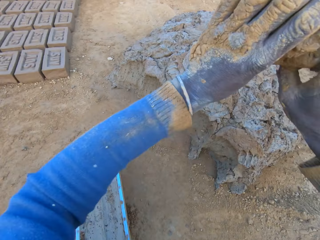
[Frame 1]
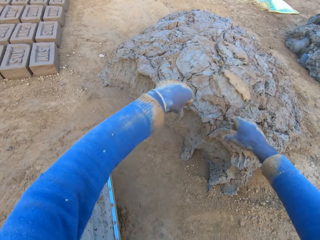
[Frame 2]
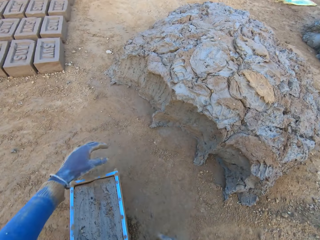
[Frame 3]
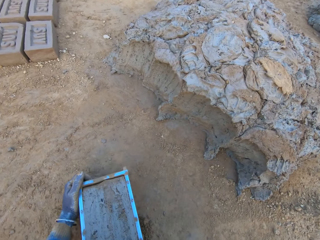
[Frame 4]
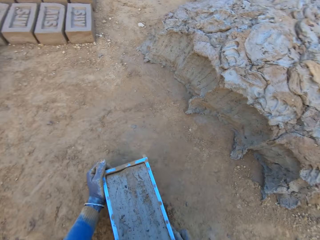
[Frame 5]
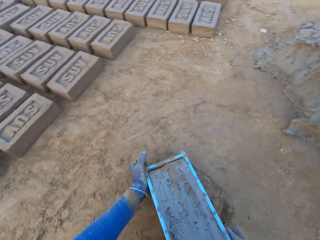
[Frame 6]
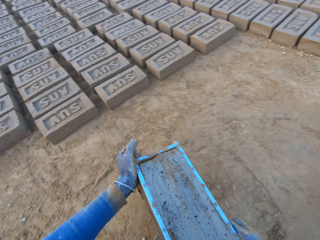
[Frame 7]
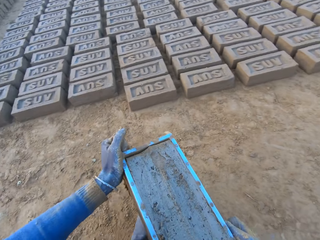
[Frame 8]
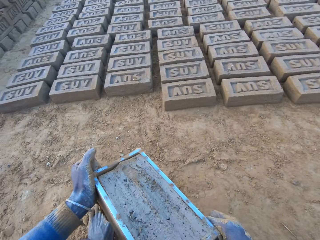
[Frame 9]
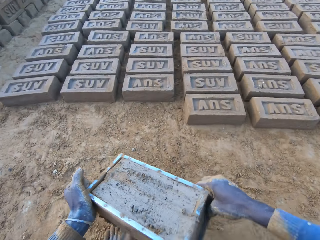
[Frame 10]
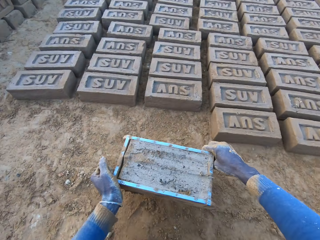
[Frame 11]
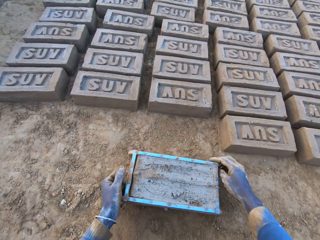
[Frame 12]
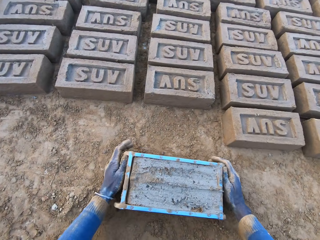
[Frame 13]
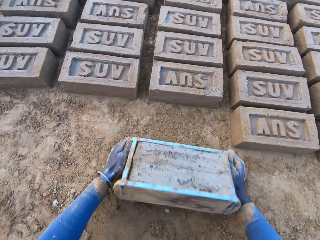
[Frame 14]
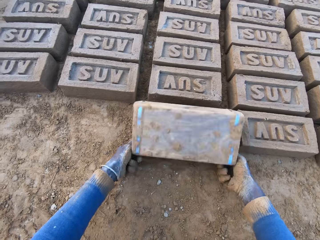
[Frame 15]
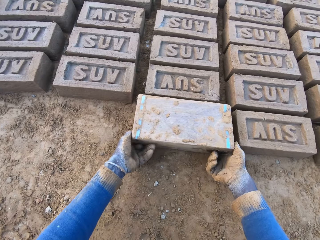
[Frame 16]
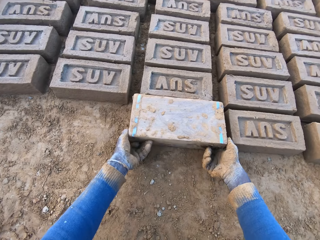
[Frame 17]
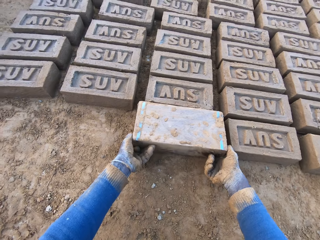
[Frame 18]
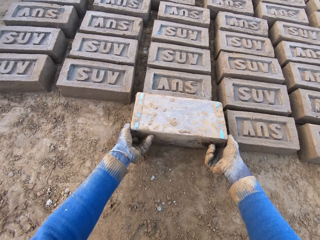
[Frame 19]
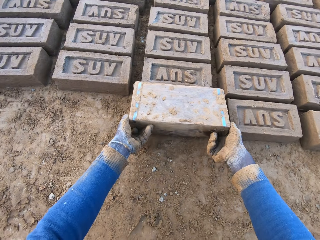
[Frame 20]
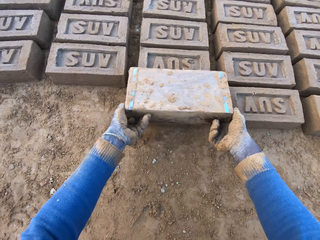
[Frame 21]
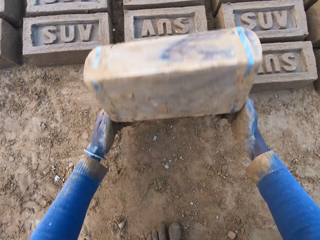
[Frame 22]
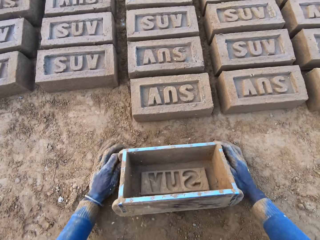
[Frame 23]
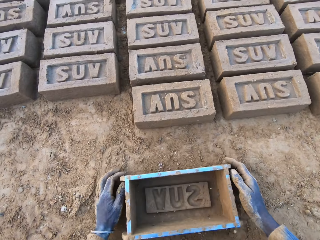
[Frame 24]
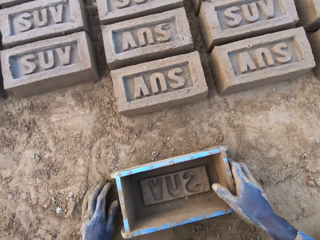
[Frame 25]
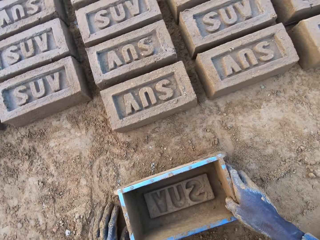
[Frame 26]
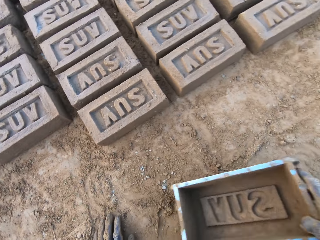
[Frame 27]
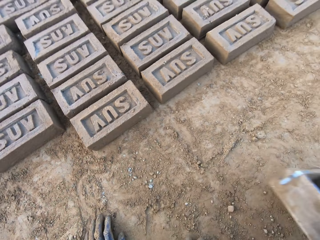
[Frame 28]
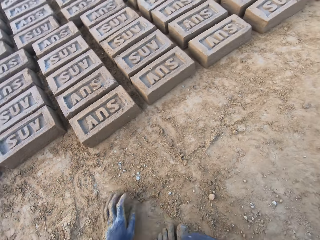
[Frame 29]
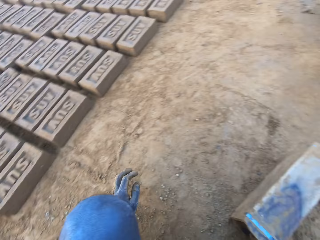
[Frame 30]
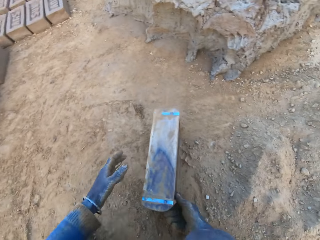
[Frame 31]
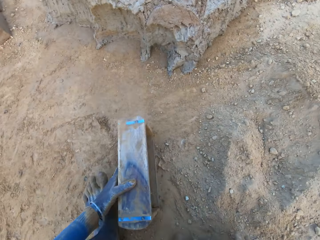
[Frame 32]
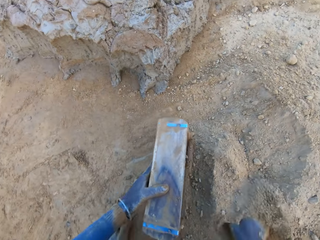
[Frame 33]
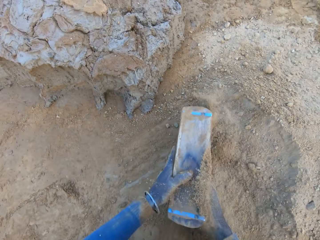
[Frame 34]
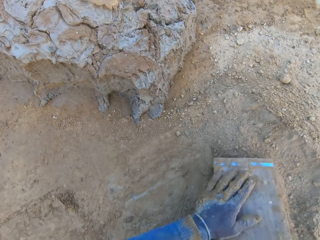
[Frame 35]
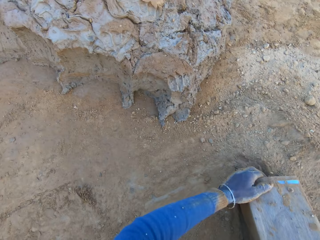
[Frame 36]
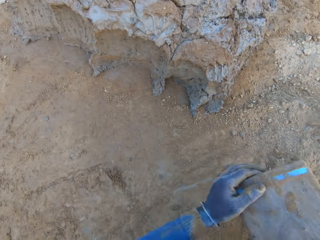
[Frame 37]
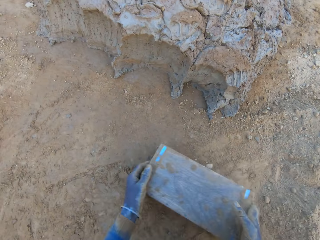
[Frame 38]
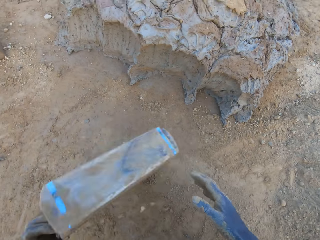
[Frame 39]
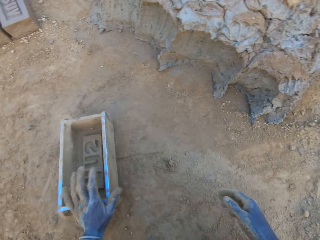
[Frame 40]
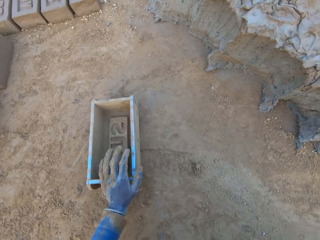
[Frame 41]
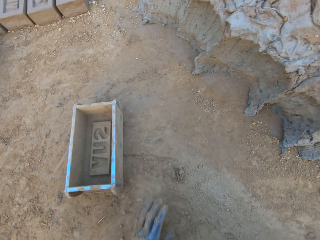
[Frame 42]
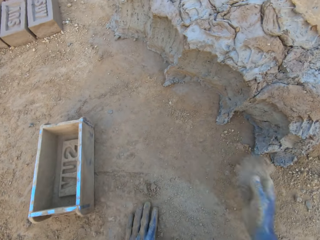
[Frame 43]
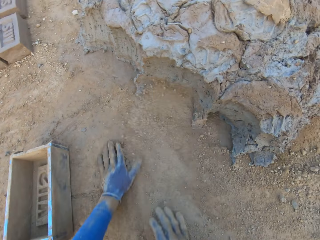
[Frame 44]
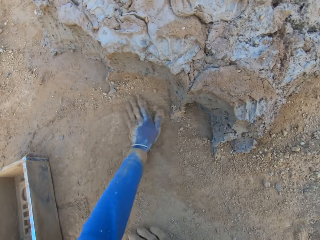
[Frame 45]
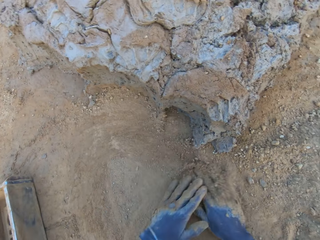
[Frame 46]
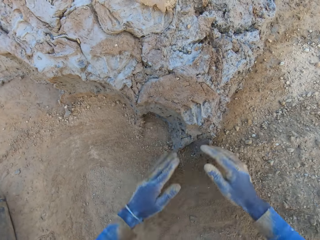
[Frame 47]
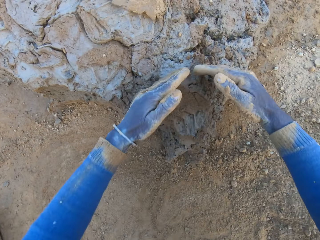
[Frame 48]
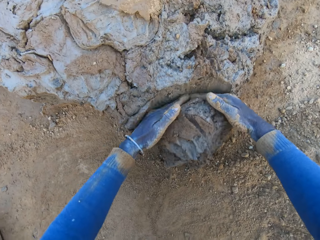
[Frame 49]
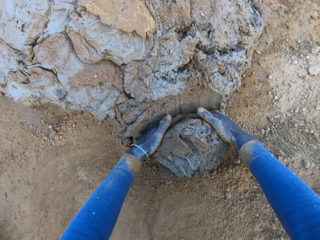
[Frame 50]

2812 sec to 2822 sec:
The camera wearer drops the excess concrete on the heap of concrete on the ground. He carries the iron brick mold from the ground with his two hands. He drops the iron brick mold on the ground beside other bricks. He turns the iron brick mold on the ground. He drops the iron brick mold on the ground. He pours sand into the iron brick mold with his right hand. He removes the sand from the iron brick mold. He drops the iron brick mold on the ground. He rubs his two hands on the ground.

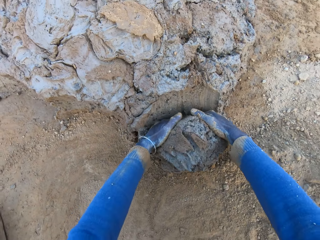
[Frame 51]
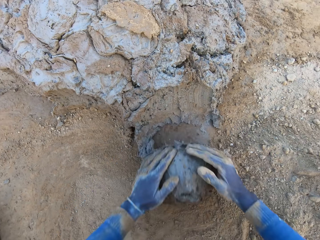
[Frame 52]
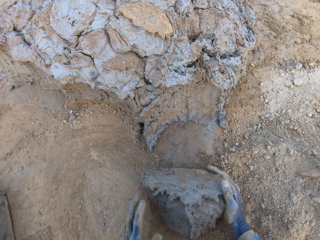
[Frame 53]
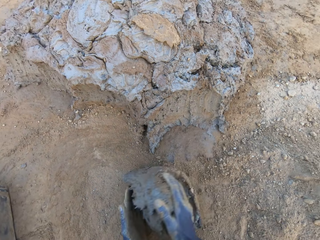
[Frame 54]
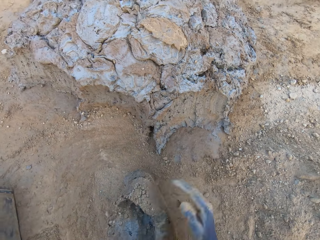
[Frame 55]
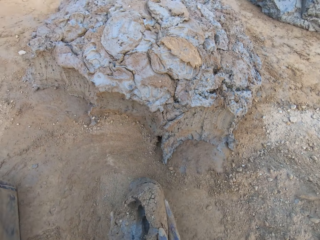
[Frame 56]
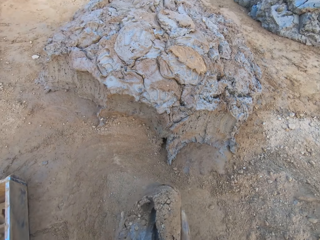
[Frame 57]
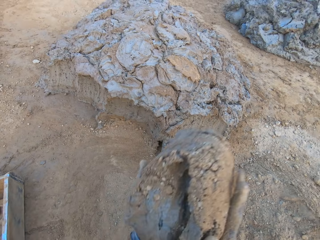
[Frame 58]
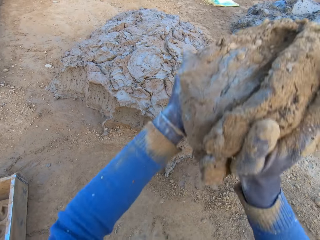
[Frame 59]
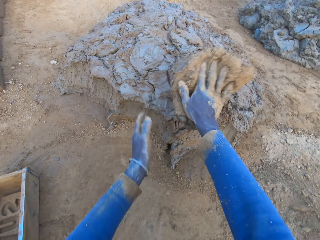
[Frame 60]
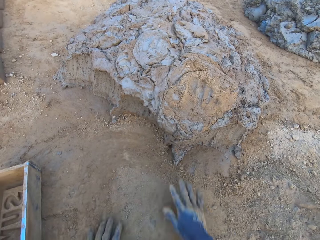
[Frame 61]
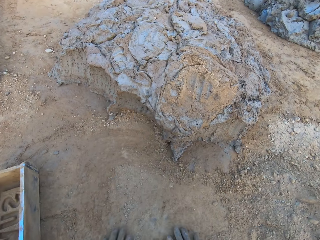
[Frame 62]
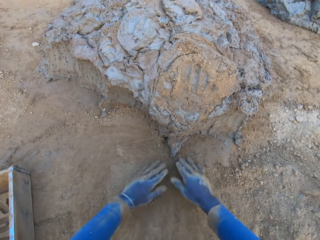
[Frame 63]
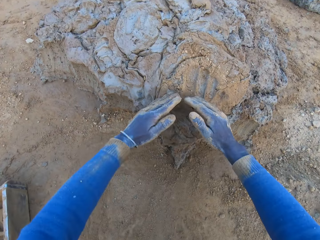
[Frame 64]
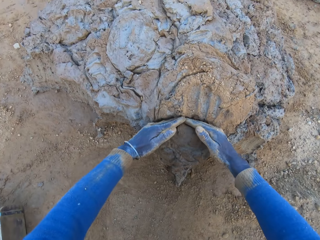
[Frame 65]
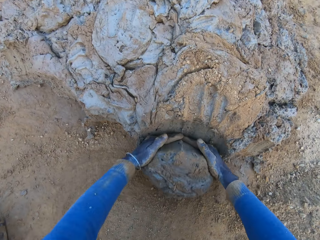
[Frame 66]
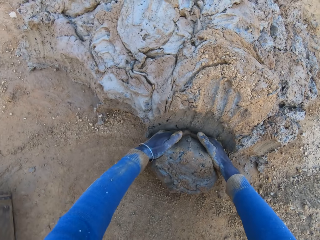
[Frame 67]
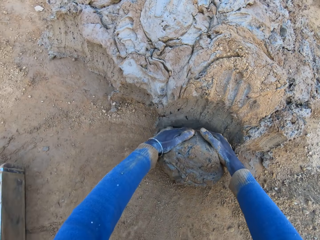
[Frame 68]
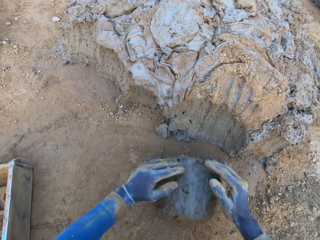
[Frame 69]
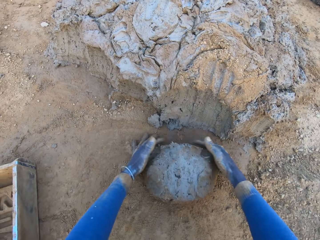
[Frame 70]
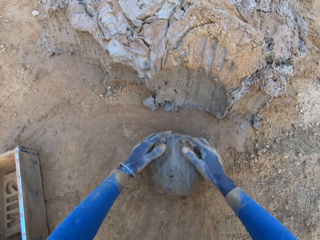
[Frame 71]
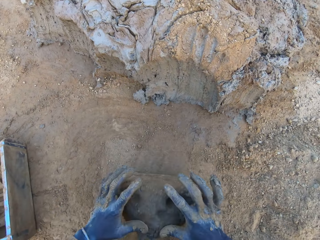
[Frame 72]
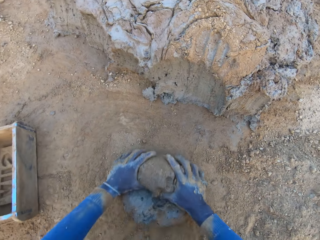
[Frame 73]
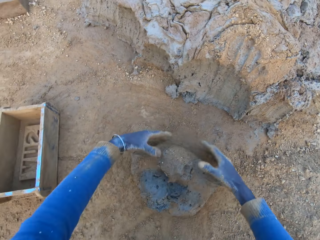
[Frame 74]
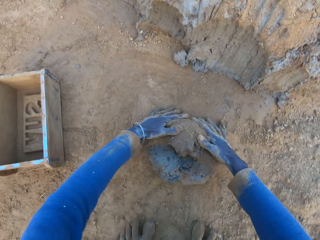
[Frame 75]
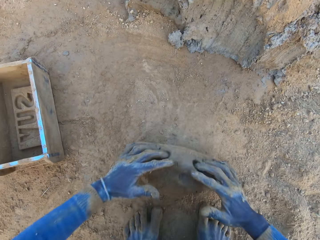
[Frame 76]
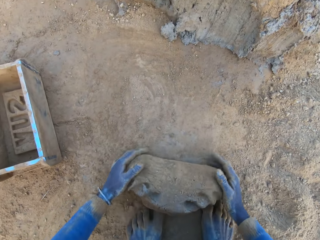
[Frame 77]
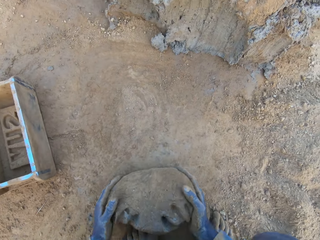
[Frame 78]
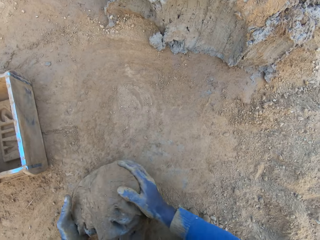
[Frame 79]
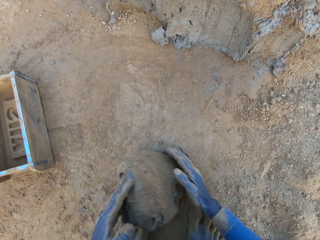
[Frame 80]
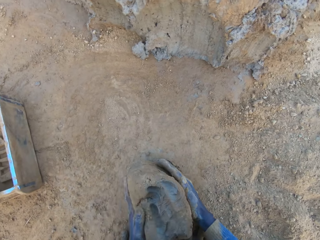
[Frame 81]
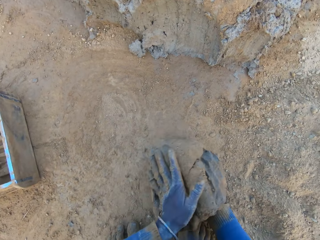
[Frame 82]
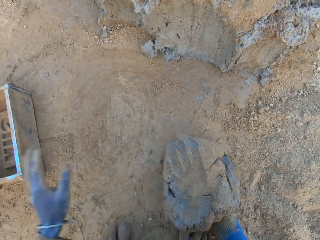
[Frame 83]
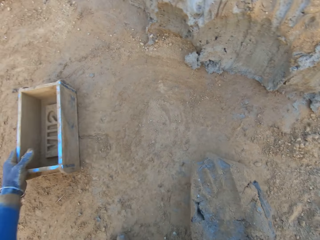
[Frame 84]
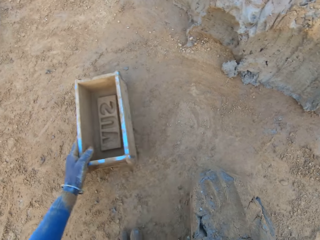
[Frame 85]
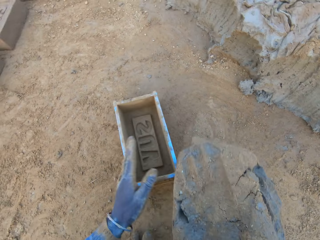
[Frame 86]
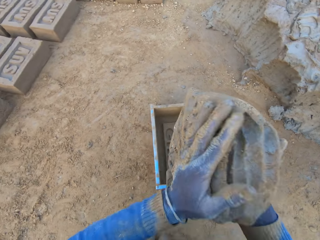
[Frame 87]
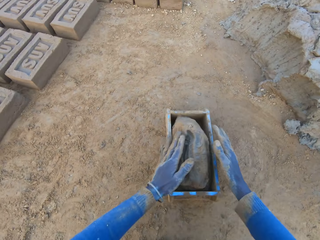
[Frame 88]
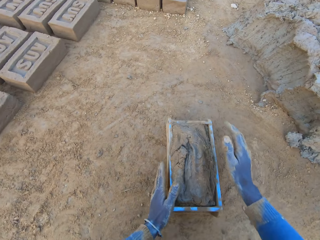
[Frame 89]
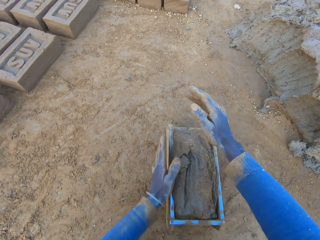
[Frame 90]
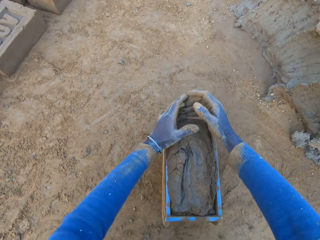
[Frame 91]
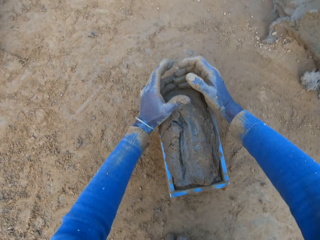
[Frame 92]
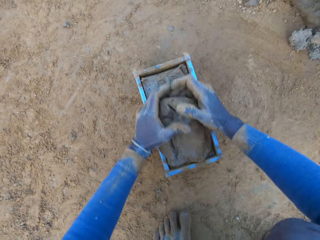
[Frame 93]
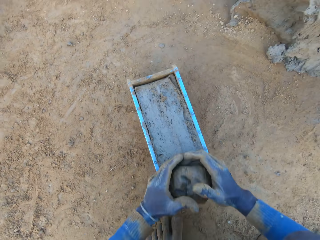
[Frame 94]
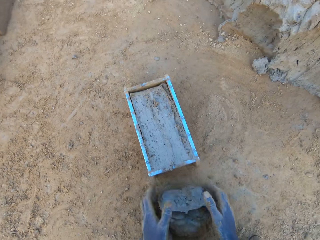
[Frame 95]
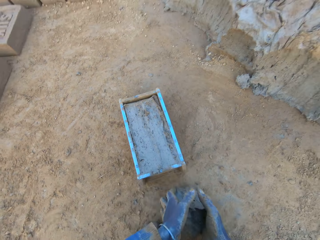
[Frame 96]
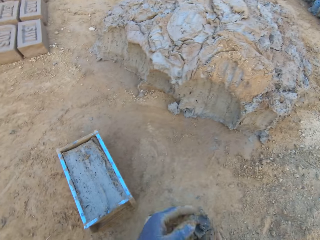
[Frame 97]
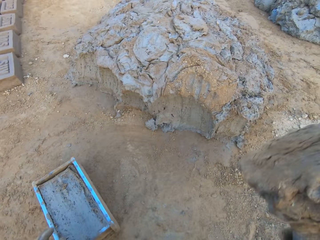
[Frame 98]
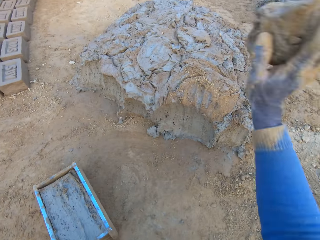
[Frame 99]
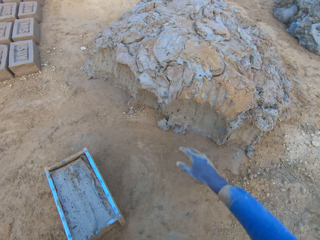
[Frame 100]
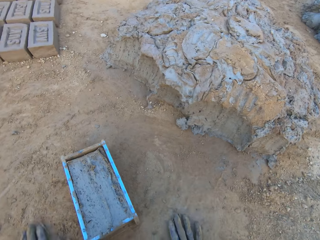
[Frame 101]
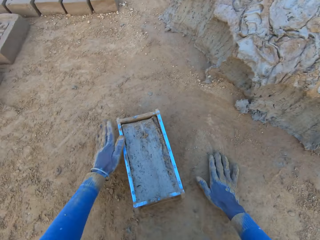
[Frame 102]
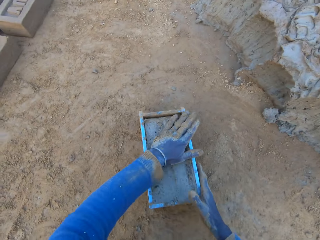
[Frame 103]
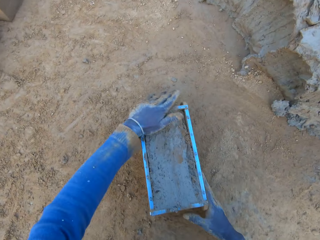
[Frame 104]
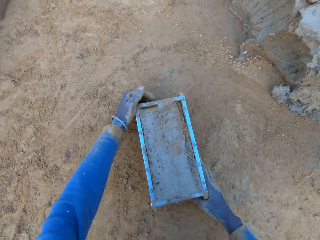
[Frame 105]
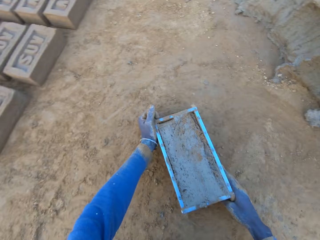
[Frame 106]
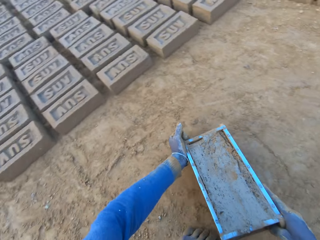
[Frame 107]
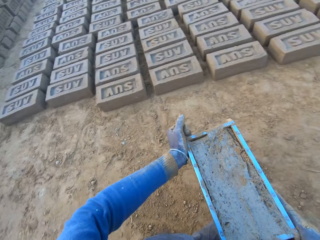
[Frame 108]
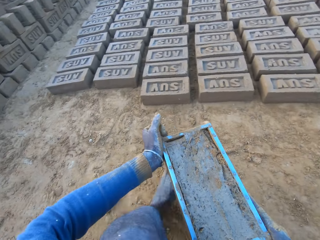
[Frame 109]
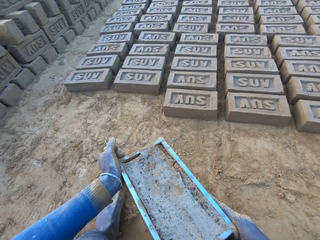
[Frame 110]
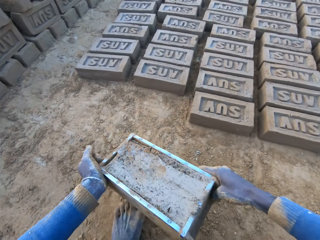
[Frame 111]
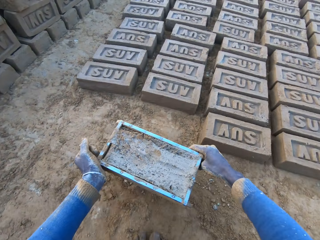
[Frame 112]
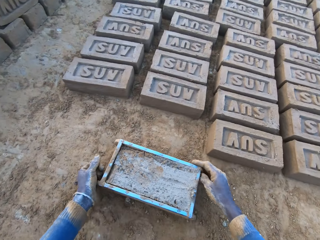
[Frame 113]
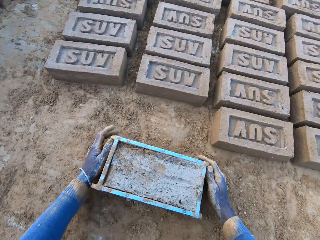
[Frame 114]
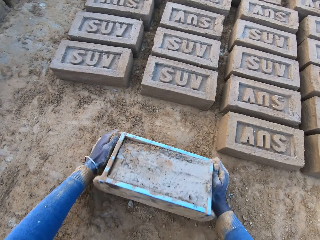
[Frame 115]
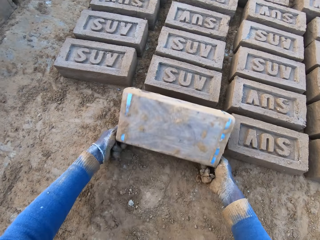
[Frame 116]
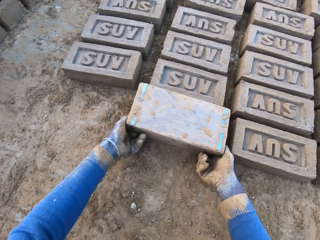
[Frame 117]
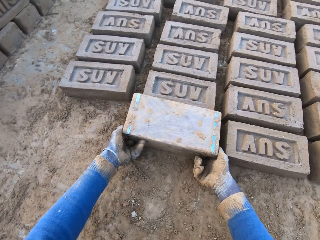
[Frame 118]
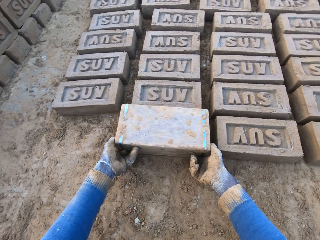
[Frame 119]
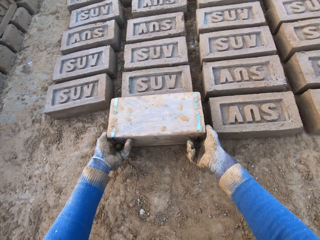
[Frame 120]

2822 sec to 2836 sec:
The camera wearer picks up mud. He cuts a portion of the concrete from a heap of concrete with his hands. He carries the concrete from the ground. He drops the concrete in his hands on the heap of concrete on the ground. He cuts a portion of the concrete from the heap of concrete on the ground with his hands. He mixes the concrete with his hands. He shifts the iron brick mold on the ground with his left hand. He drops the concrete in the iron brick mold. He removes the excess concrete from the iron brick mold. He drops the excess concrete on the heap of concrete on the ground. He carries the iron brick mold from the ground with his two hands. He drops the iron brick mold on the ground beside other bricks. He turns the iron brick mold on the ground.
